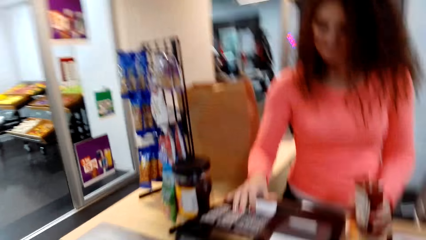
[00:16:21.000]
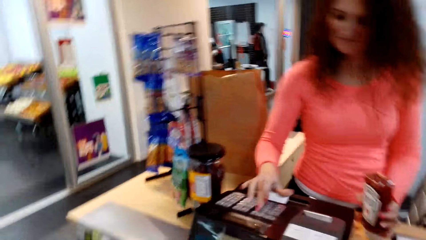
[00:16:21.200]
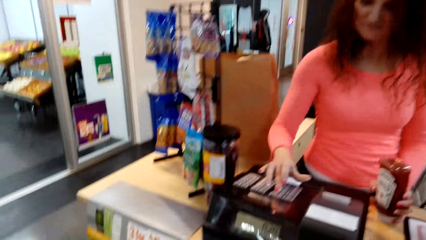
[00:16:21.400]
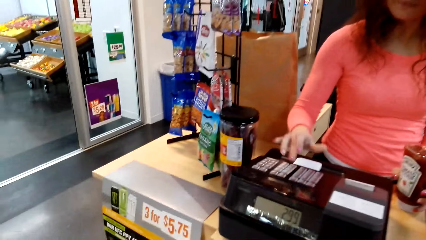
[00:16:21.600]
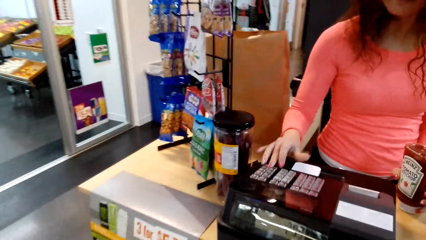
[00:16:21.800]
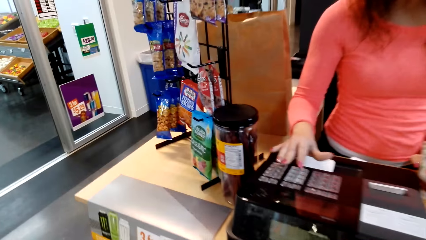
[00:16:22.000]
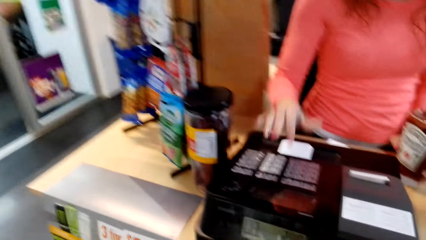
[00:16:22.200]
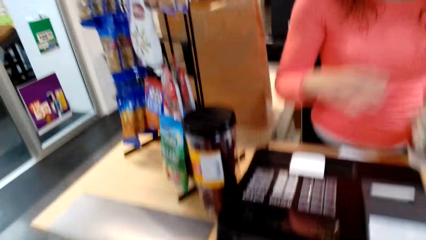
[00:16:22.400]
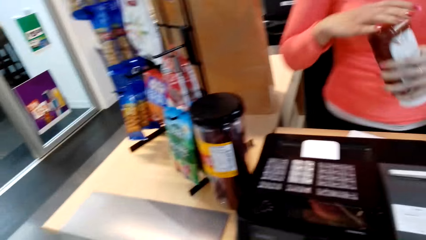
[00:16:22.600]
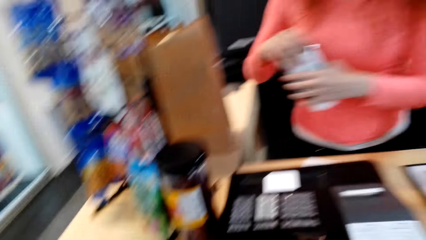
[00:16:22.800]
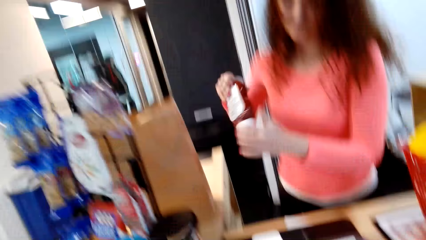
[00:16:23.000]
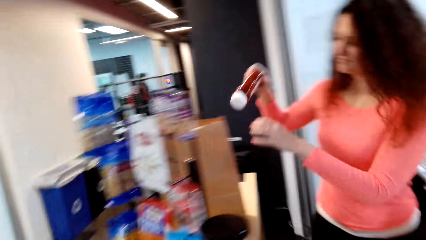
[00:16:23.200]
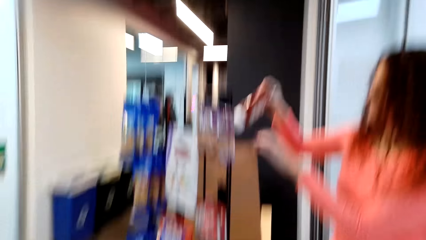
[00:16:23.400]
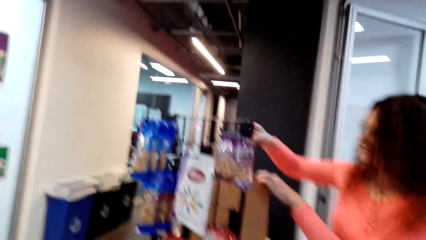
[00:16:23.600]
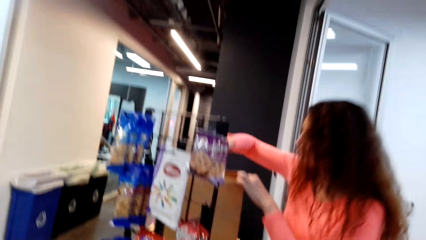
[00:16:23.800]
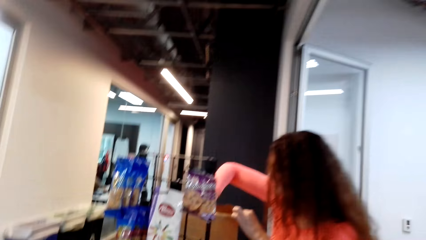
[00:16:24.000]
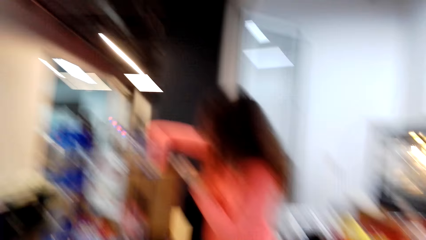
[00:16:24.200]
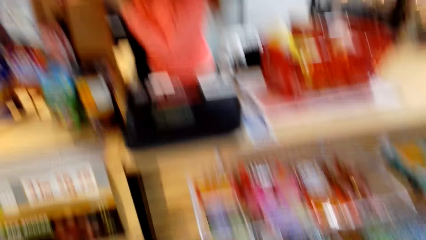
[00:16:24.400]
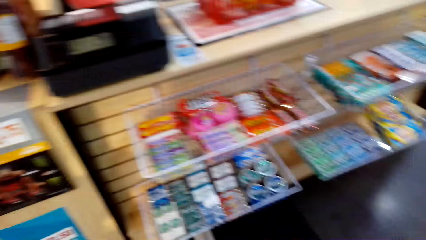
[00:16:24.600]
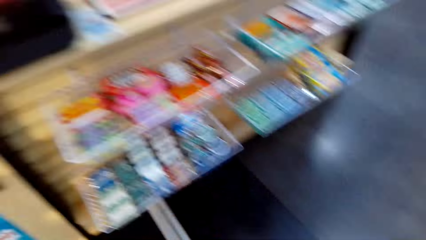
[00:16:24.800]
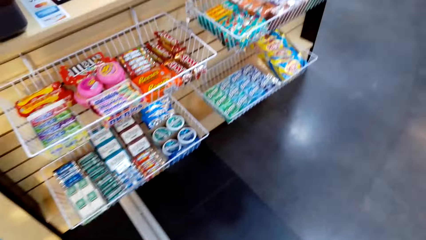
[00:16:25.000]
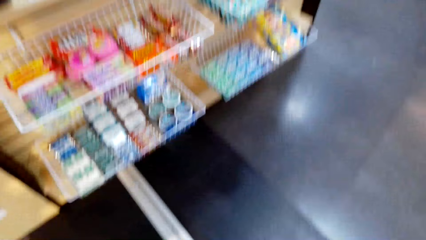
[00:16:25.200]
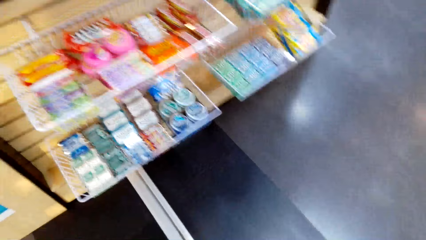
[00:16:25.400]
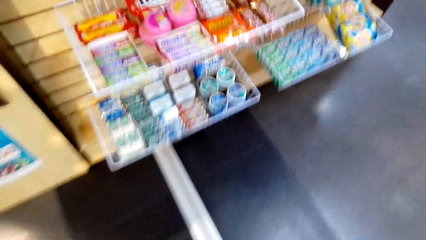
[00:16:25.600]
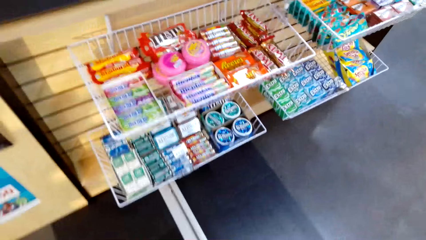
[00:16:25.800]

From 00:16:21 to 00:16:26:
The cashier scans the sauce. The camera wearer presses to the machine and puts the ketchup in a bag. The cashier packs the sauce. The camera wearer looks at the candies and walks in the supermarket.

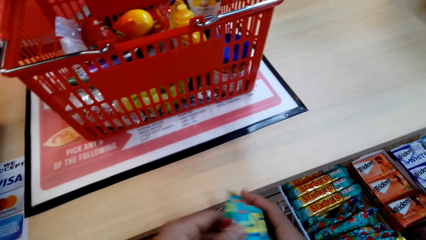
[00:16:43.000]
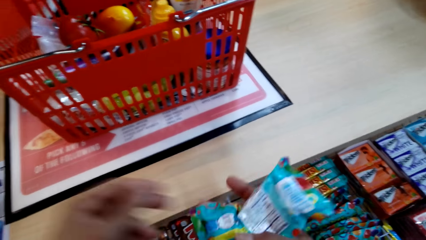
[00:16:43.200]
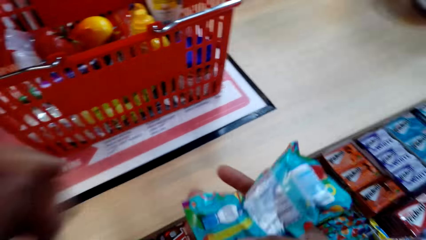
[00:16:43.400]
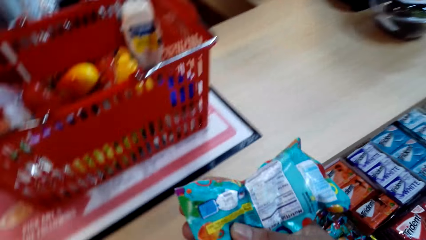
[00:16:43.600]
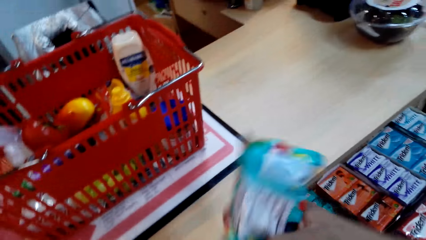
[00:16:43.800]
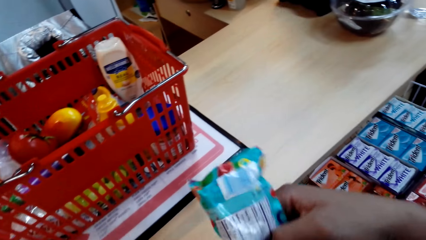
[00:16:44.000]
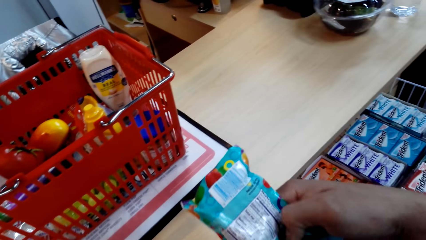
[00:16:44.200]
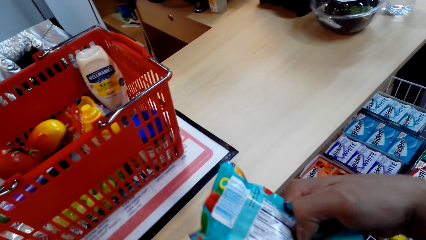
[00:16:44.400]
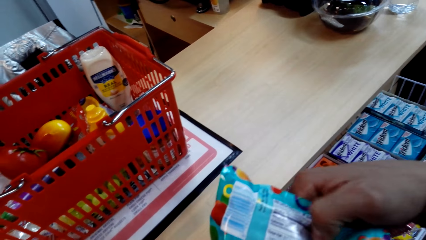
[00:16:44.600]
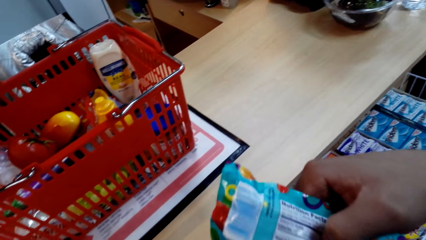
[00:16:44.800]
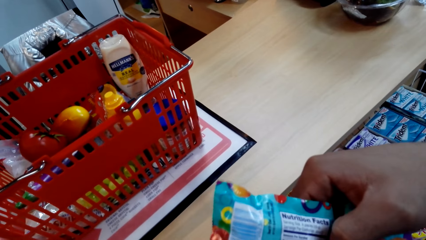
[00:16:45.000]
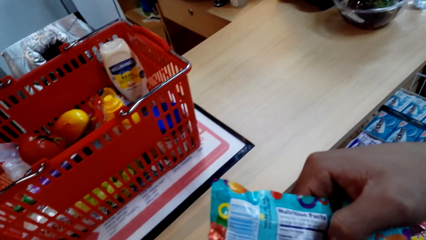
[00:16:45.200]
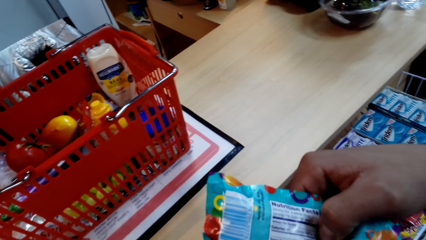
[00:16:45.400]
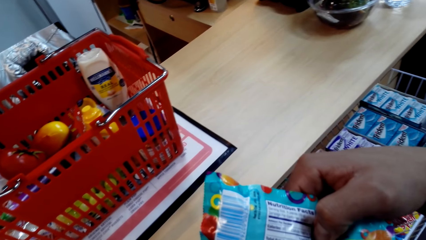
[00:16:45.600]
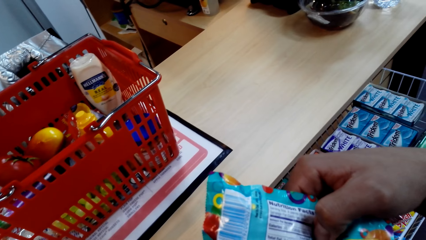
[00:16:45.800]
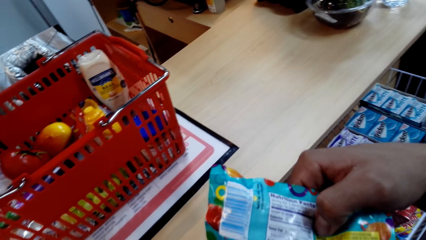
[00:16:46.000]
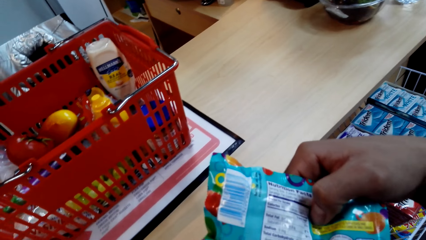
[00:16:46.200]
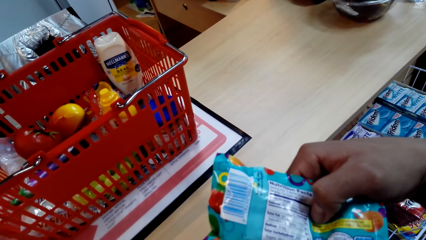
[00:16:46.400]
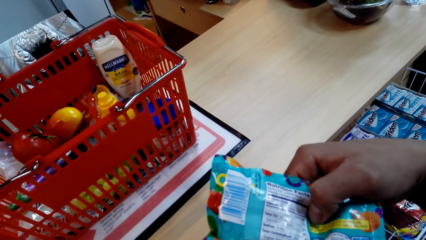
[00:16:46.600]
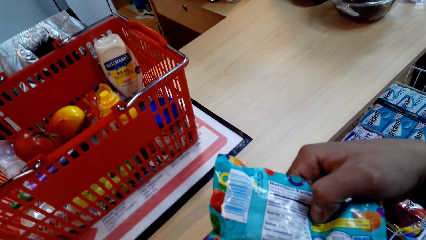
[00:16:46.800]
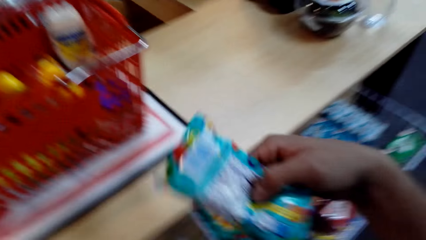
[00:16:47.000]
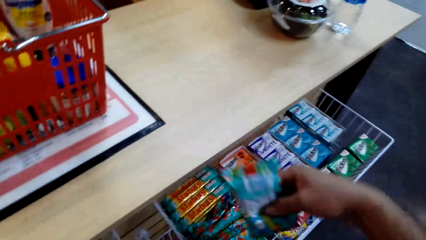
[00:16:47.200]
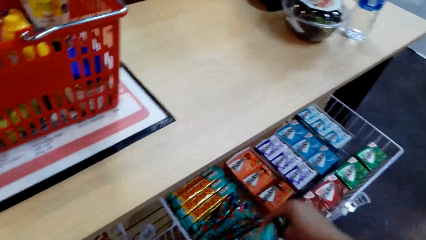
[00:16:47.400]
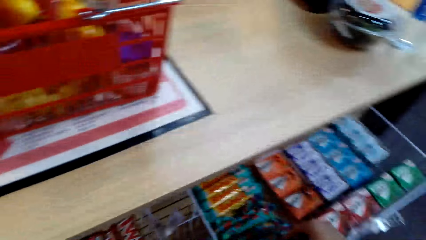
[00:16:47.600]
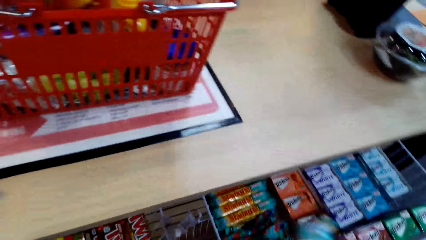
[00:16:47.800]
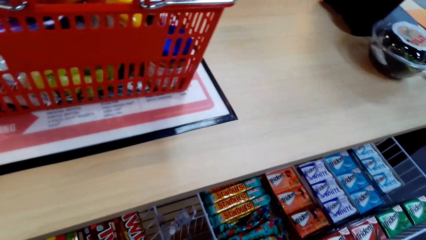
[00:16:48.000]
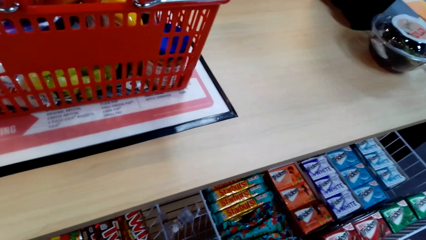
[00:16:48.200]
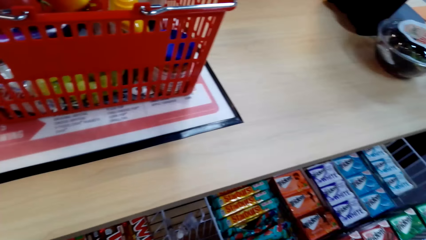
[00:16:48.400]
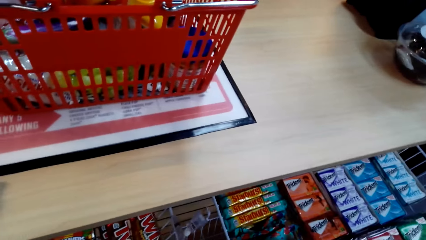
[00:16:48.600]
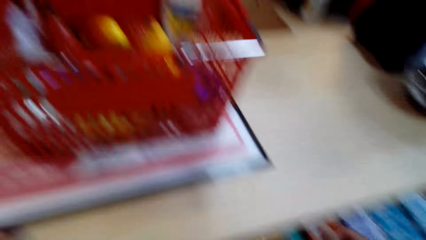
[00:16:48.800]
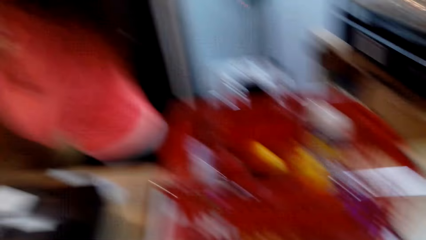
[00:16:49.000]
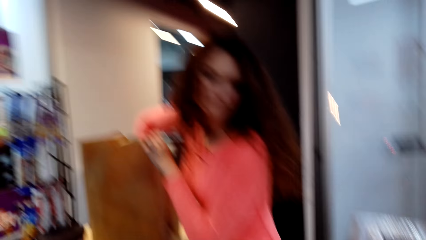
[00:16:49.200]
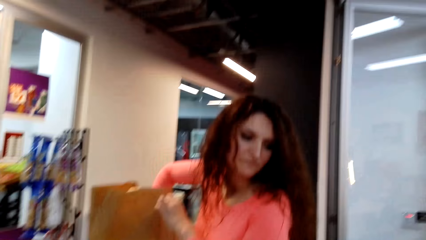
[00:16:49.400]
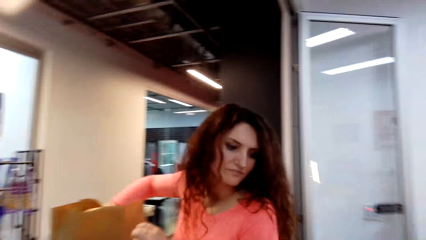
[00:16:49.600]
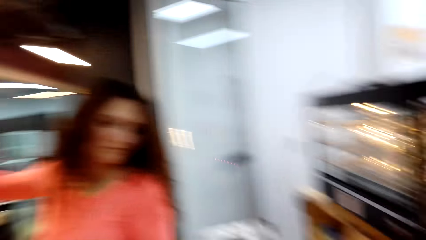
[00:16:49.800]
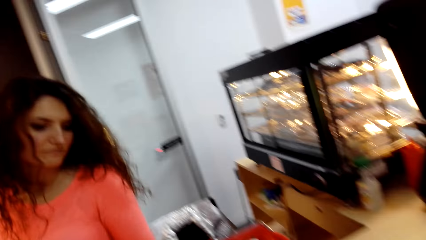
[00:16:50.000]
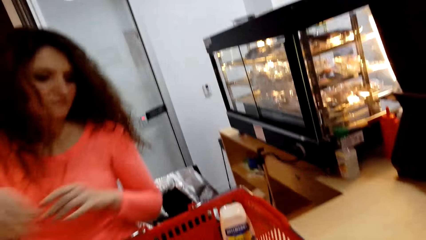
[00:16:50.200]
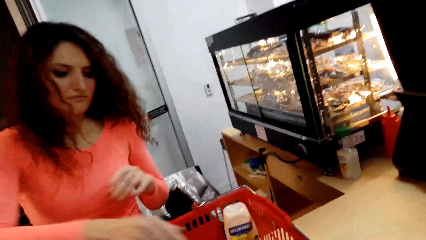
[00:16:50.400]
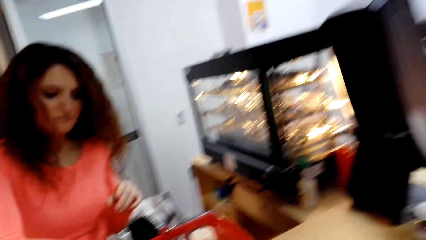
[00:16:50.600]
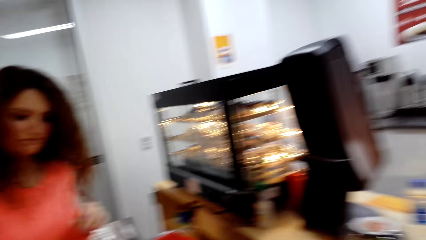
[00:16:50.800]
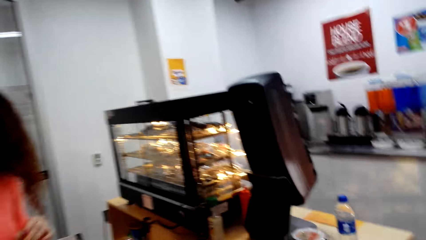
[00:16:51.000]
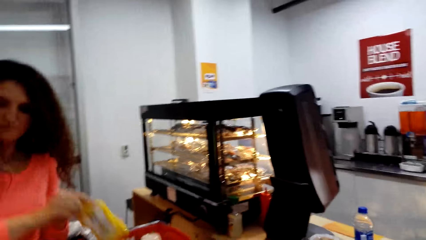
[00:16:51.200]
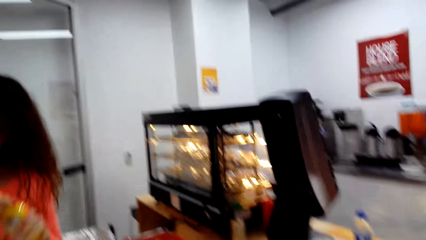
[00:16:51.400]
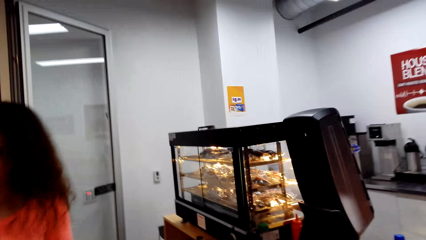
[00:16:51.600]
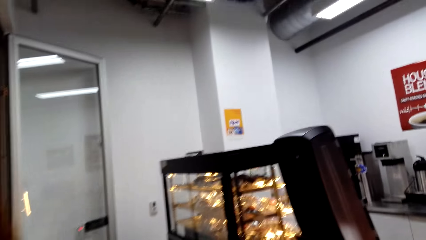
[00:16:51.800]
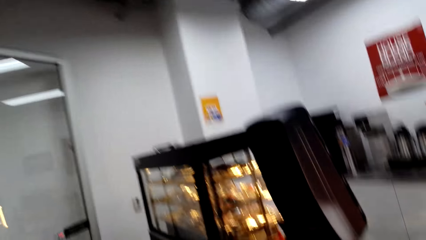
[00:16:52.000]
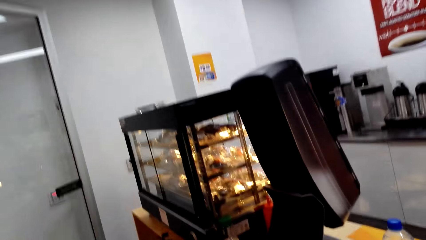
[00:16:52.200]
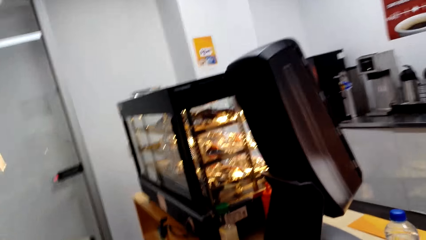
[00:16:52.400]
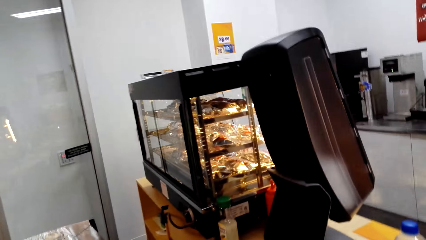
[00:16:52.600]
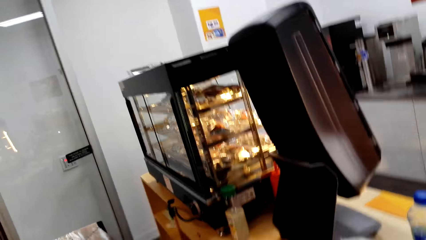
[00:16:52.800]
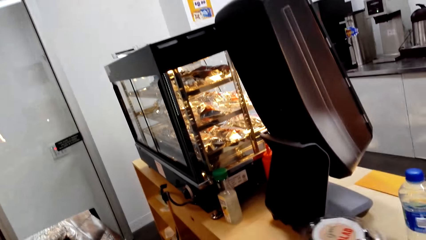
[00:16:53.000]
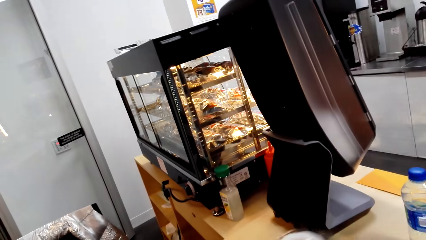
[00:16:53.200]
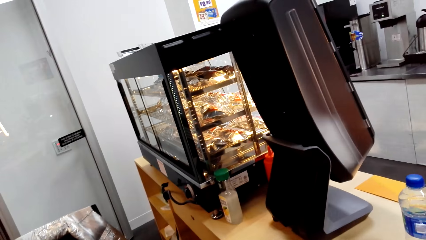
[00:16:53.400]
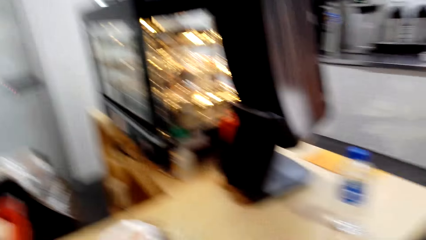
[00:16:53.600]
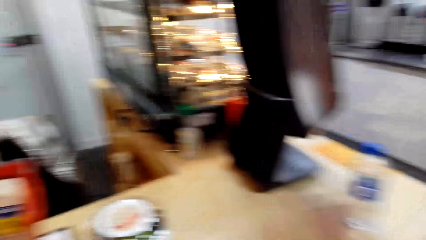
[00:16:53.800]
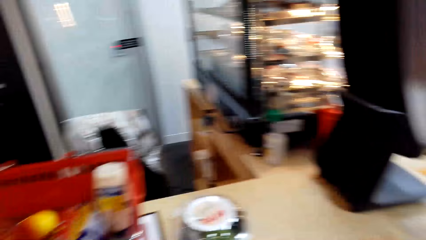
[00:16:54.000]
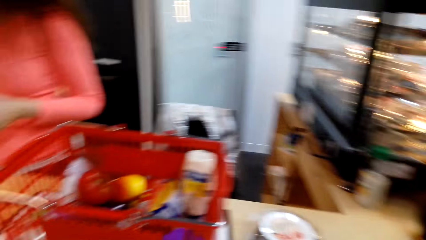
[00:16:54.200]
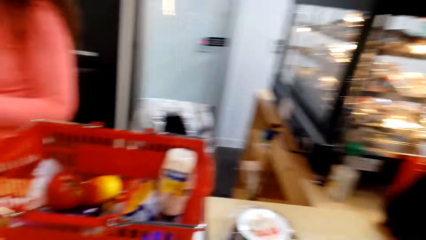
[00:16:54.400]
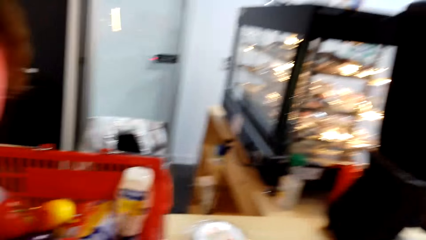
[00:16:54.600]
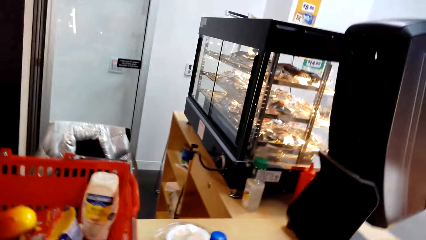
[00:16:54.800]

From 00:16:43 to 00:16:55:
The camera wearer rotates the chewy sprco or candy. They look at the candy pack. They drop the chewy sprco on the shelf. The cashier picks a bottle of mustard from the basket. The camera wearer looks around.
